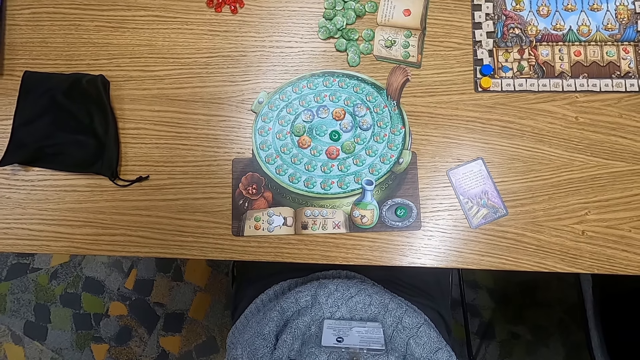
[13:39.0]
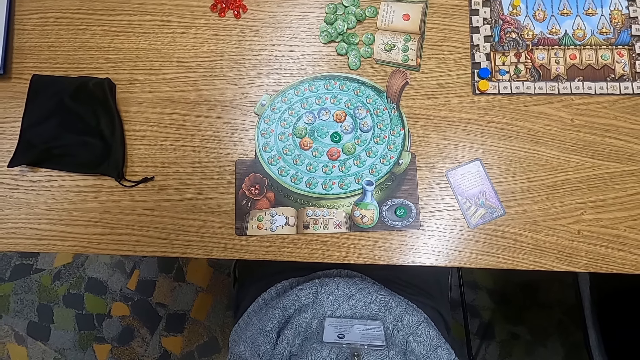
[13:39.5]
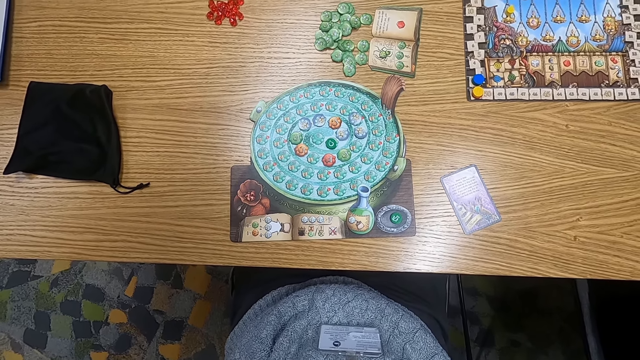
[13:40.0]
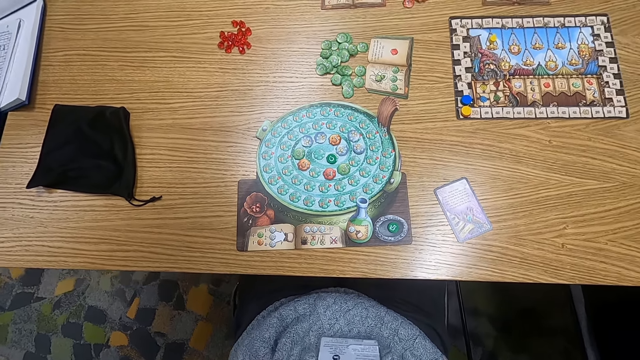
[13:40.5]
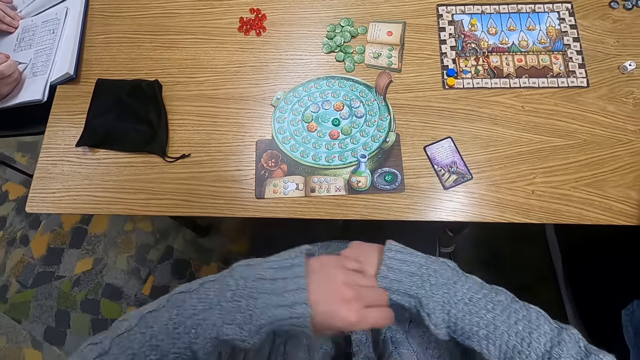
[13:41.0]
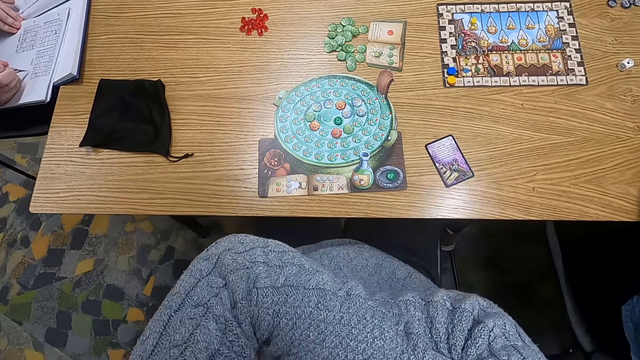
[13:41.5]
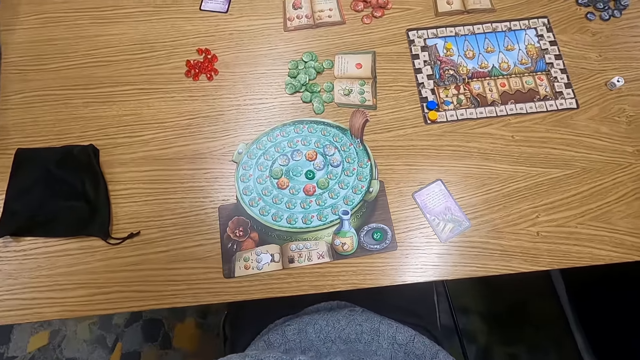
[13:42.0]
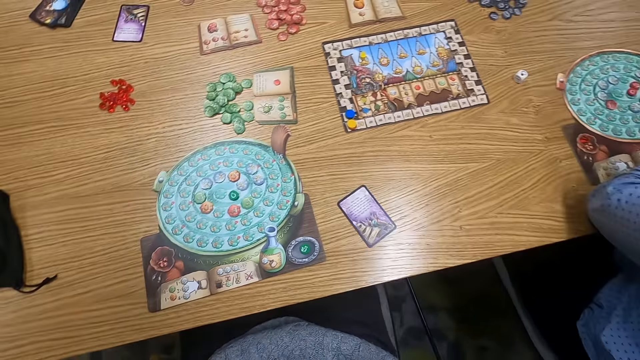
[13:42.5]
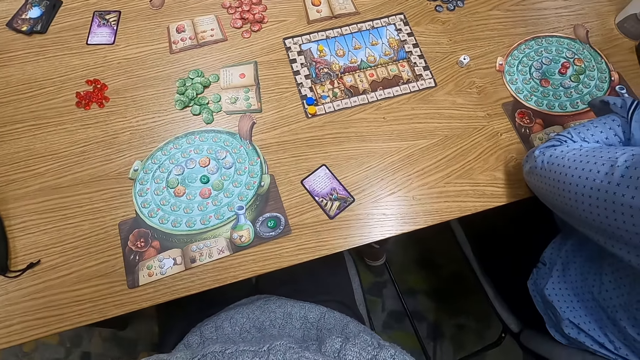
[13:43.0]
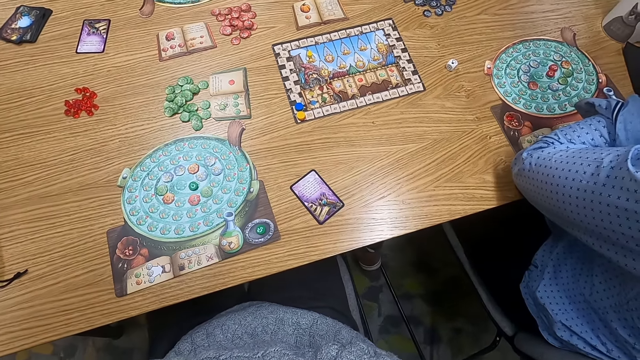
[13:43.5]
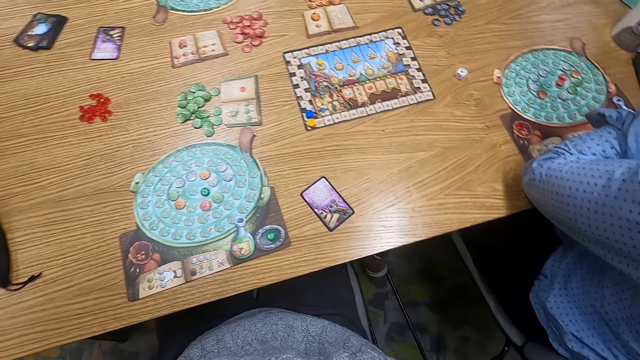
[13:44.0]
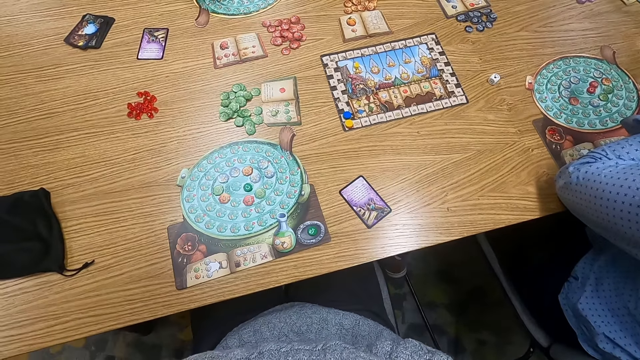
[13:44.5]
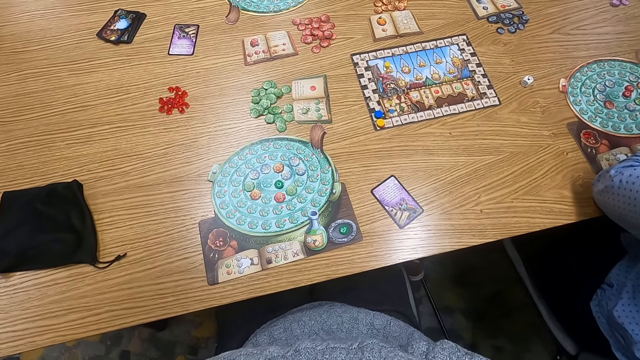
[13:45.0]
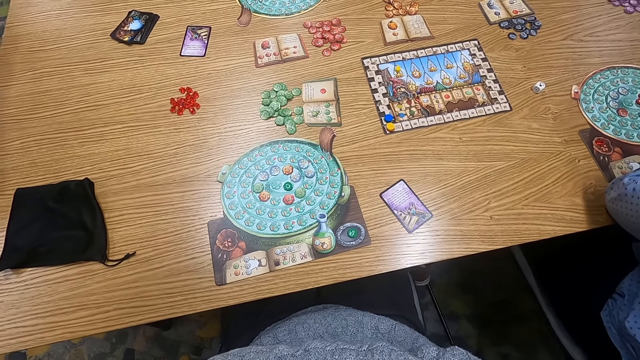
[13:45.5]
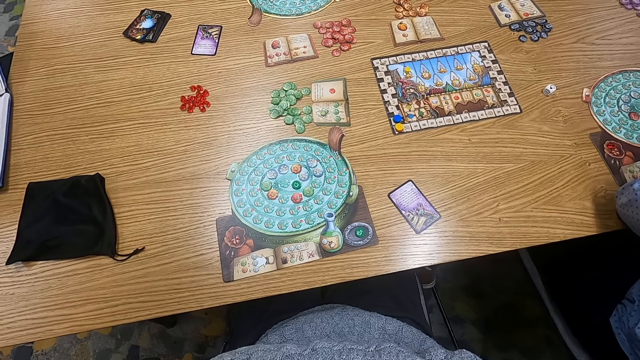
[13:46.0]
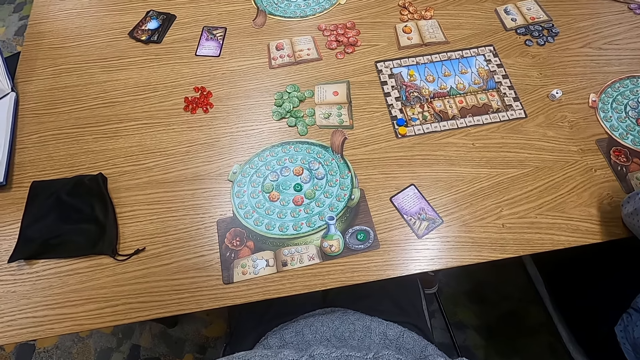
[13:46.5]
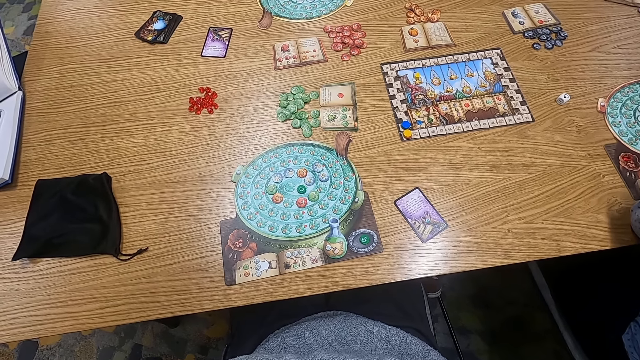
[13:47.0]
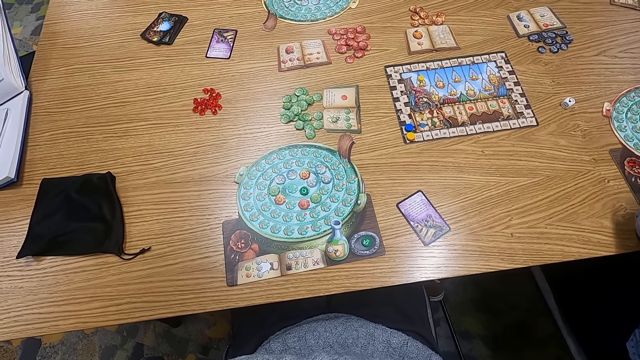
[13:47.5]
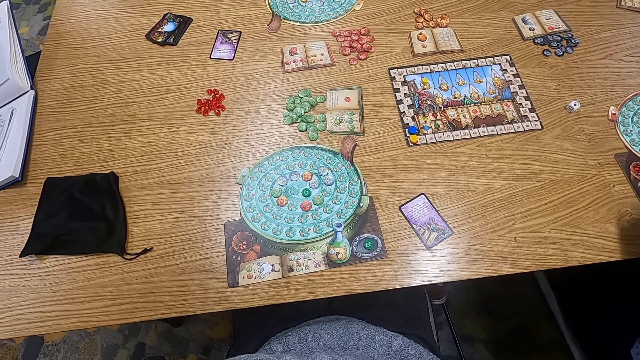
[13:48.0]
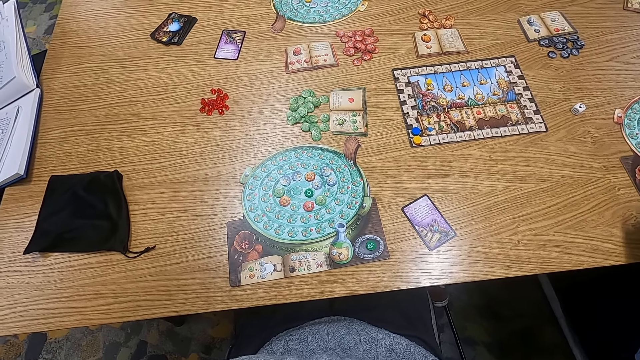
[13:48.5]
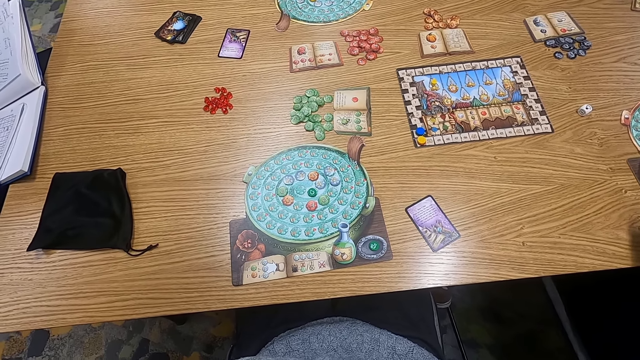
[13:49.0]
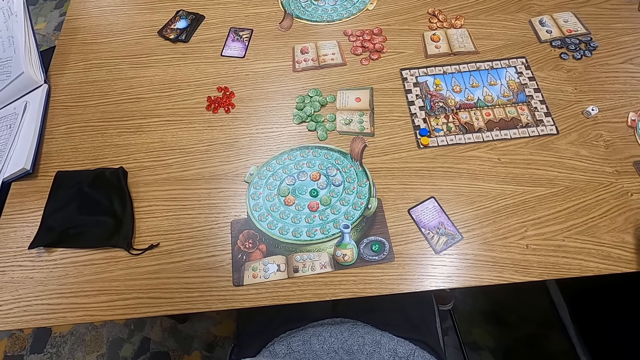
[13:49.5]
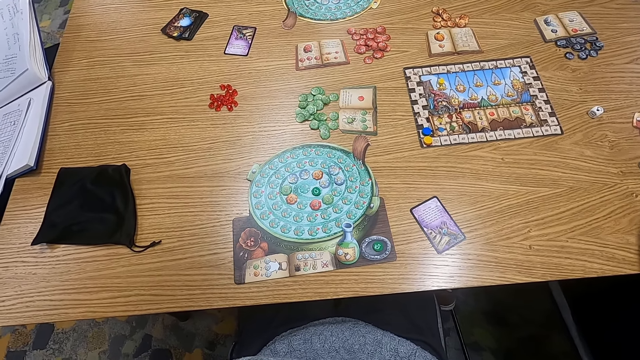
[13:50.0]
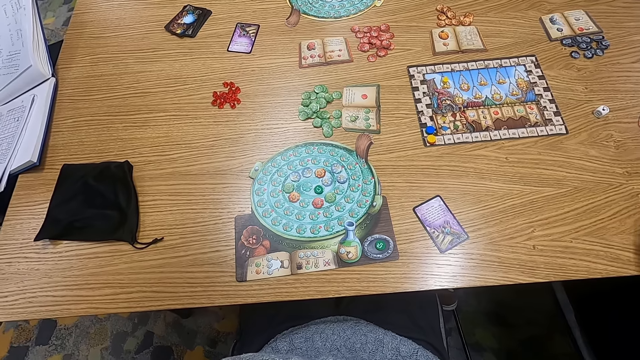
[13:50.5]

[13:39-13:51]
The camera wearer folds their arms. They hold both hands together. They turn around.

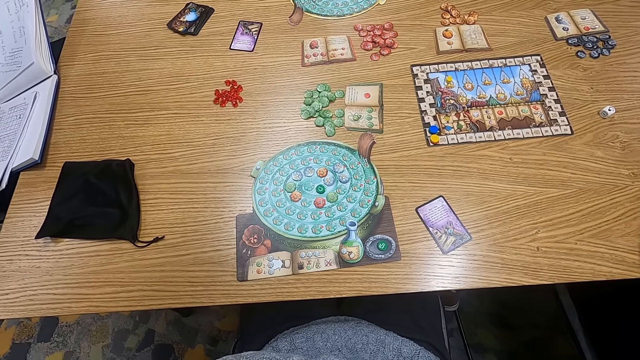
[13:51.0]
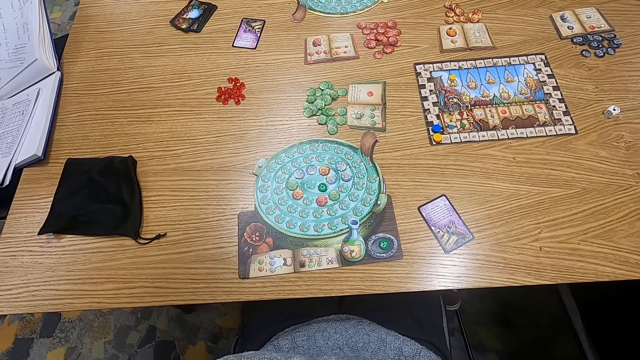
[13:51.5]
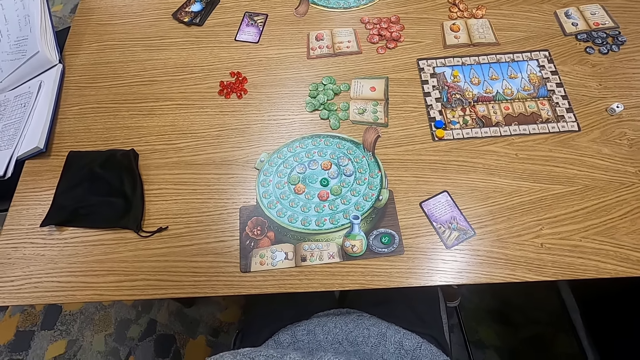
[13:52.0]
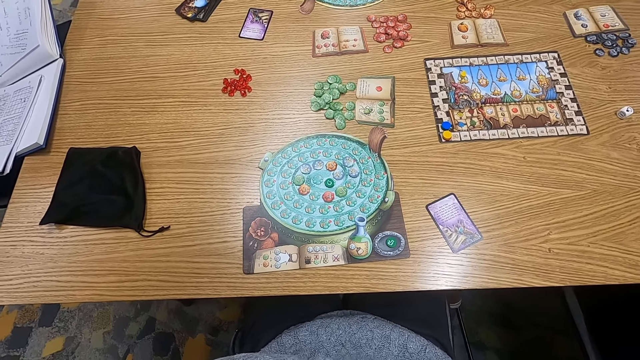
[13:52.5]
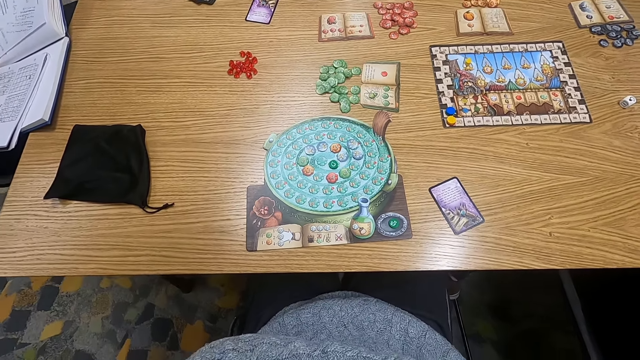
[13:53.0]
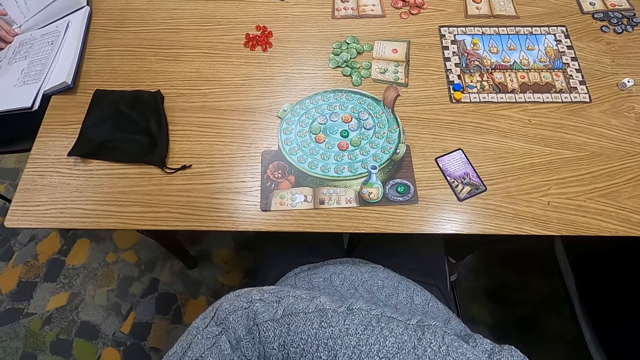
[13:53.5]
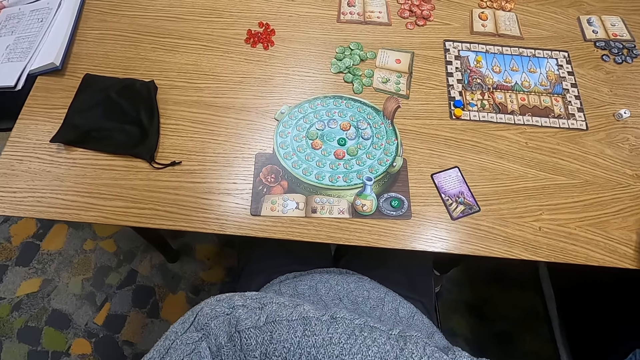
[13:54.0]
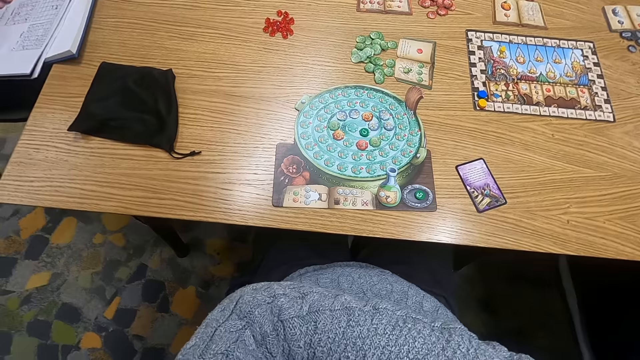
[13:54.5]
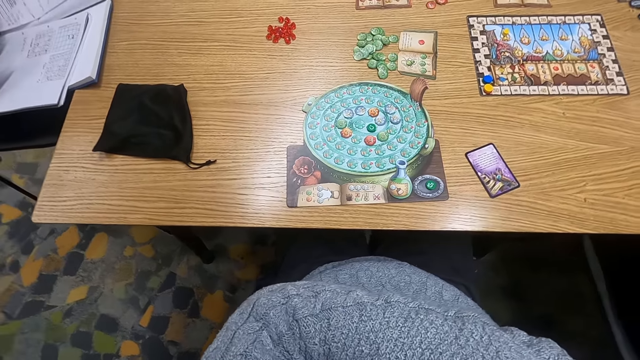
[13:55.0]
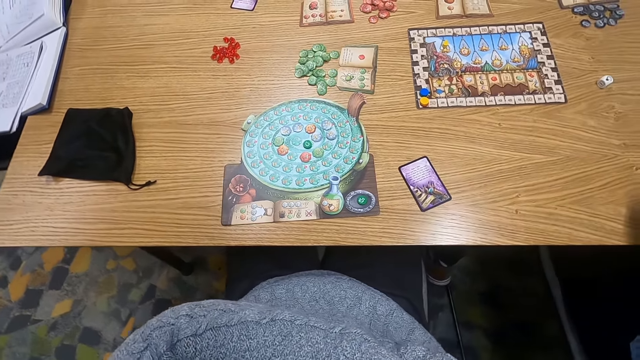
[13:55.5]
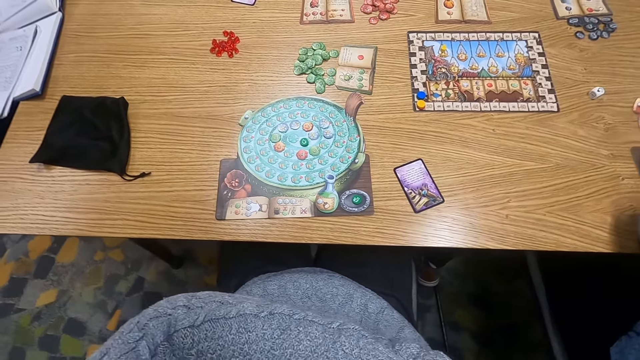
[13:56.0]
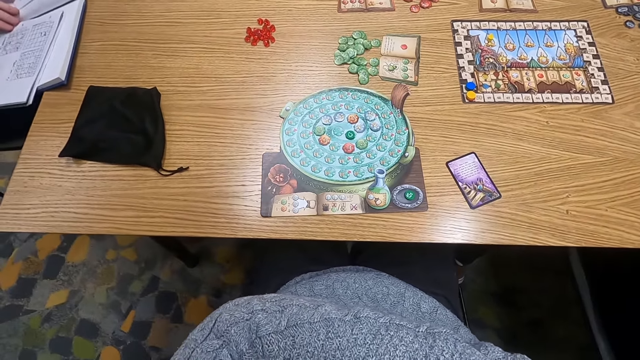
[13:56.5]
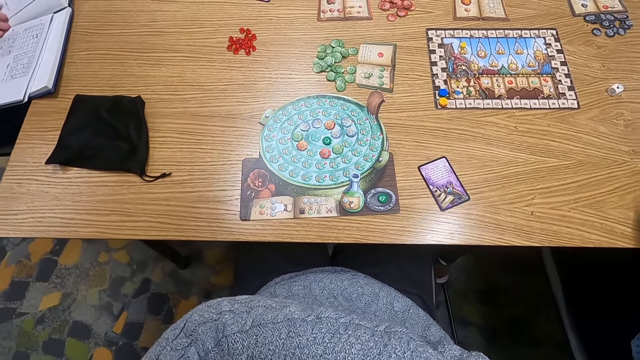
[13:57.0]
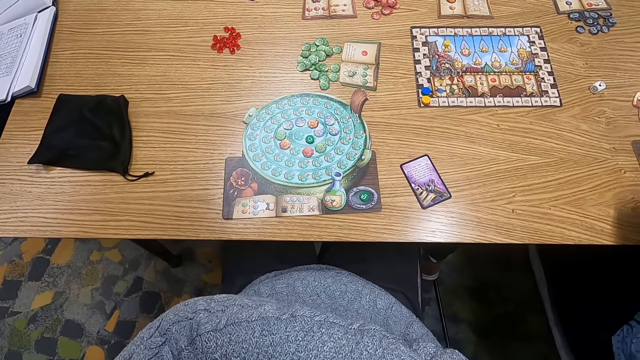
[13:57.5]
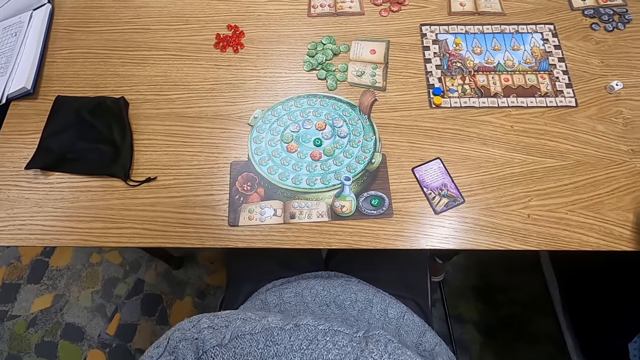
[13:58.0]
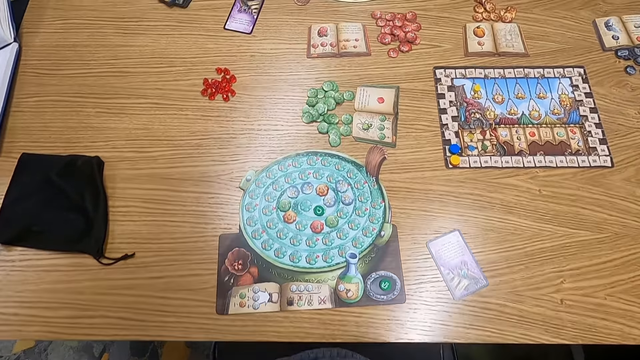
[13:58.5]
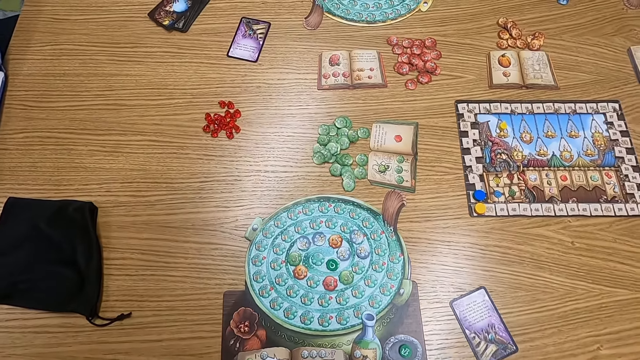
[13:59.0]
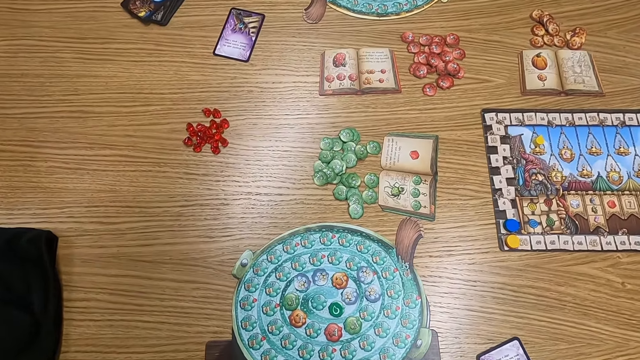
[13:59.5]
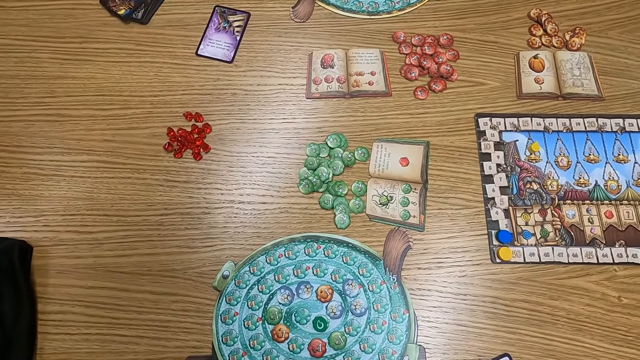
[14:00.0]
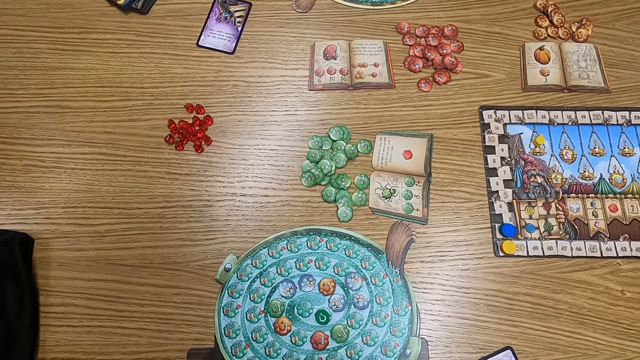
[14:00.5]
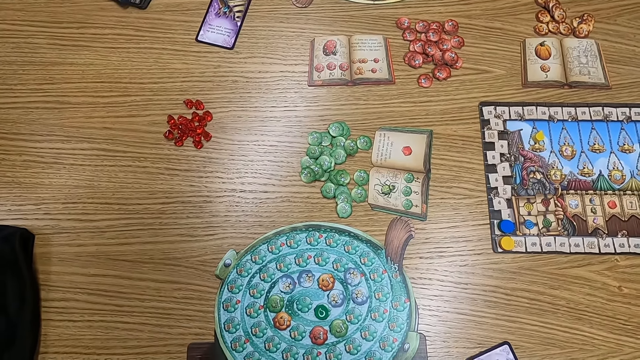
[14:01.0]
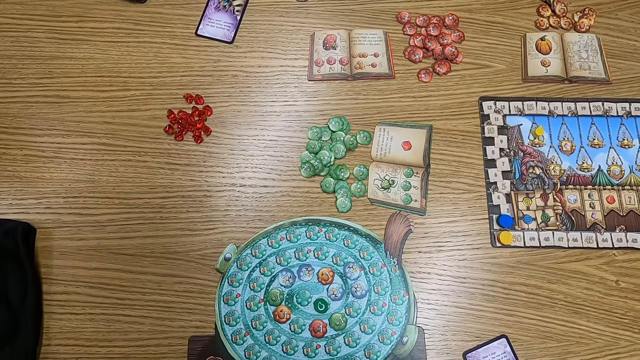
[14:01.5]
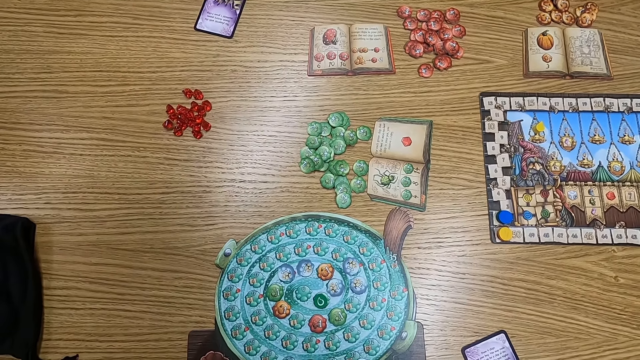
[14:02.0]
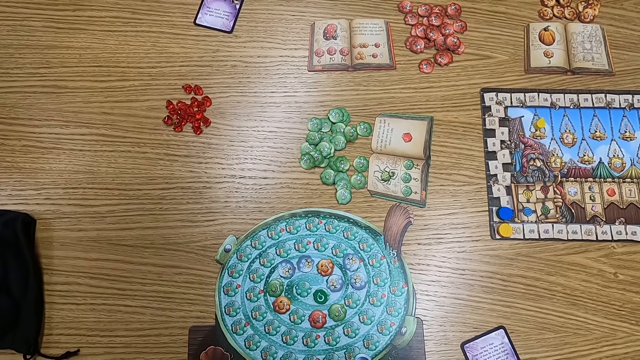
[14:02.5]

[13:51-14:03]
A man holds a book. The camera wearer turns to the side. The man holds the book. The camera wearer turns around.
